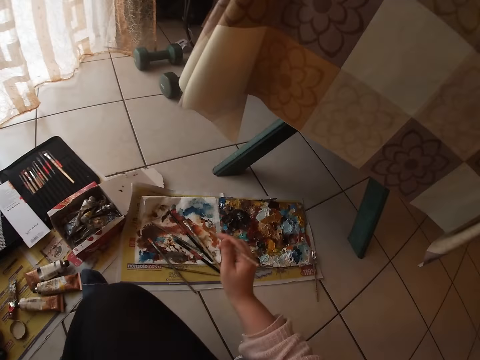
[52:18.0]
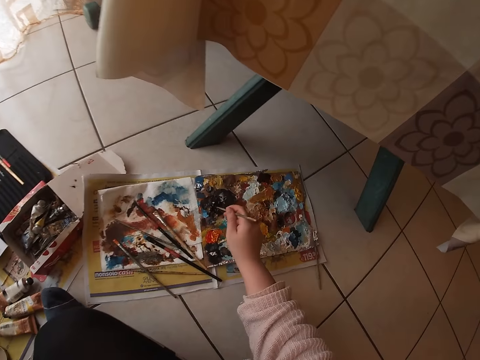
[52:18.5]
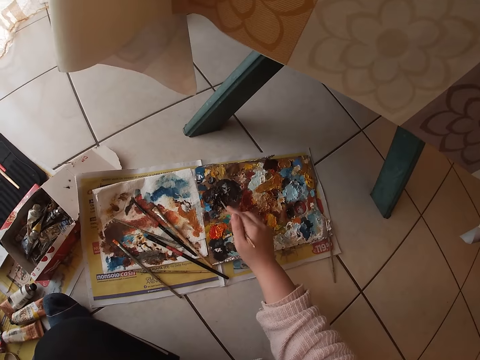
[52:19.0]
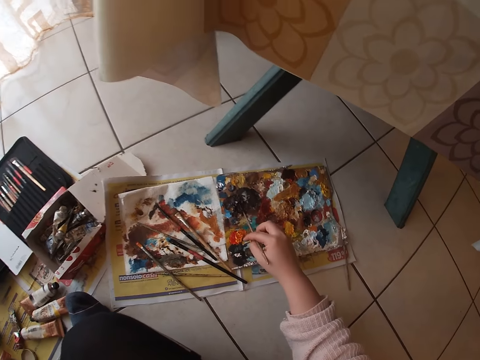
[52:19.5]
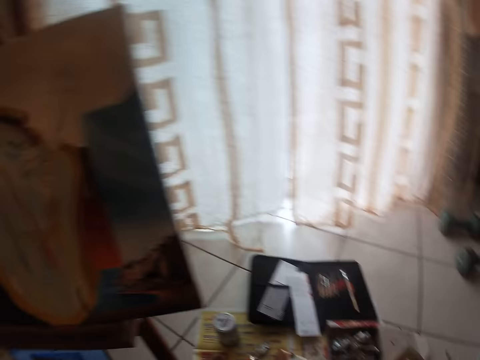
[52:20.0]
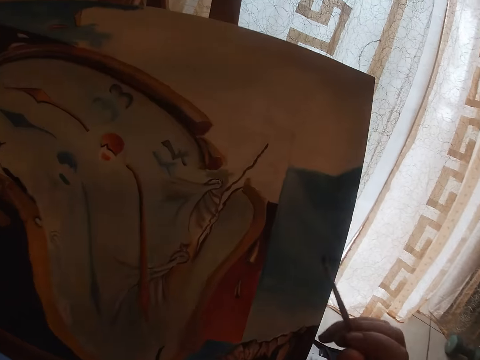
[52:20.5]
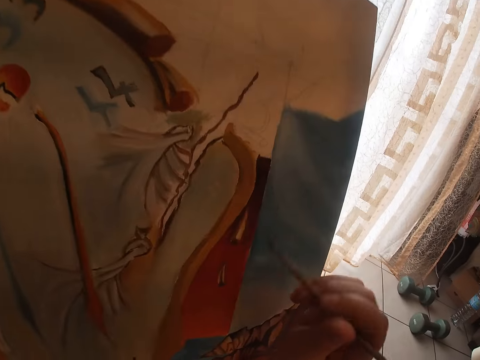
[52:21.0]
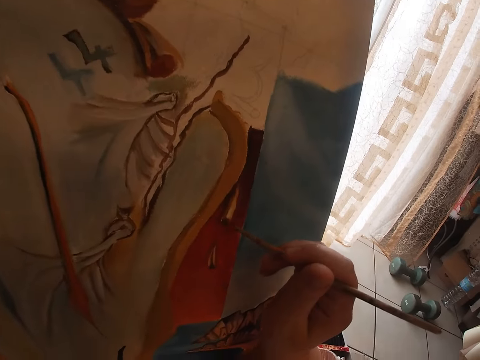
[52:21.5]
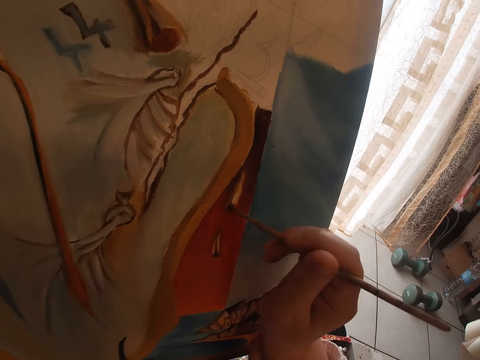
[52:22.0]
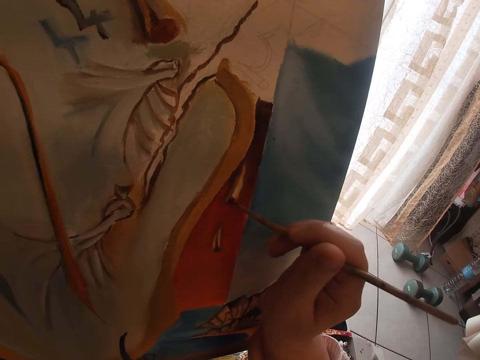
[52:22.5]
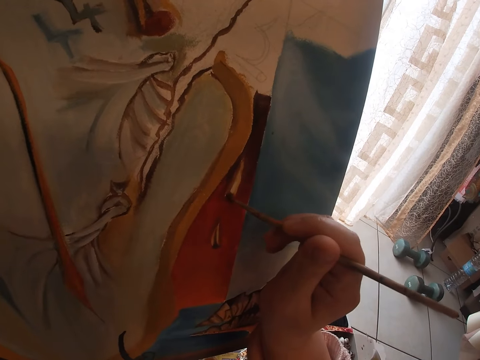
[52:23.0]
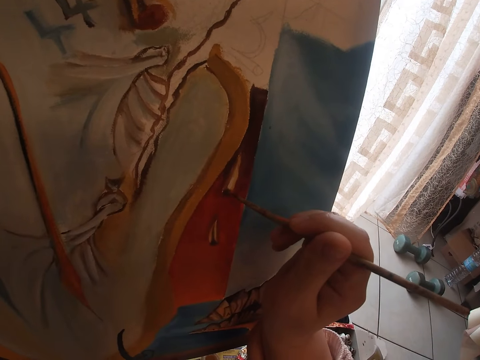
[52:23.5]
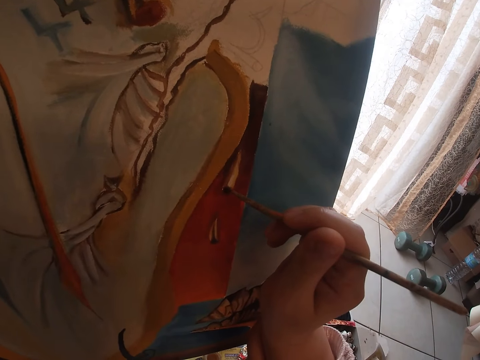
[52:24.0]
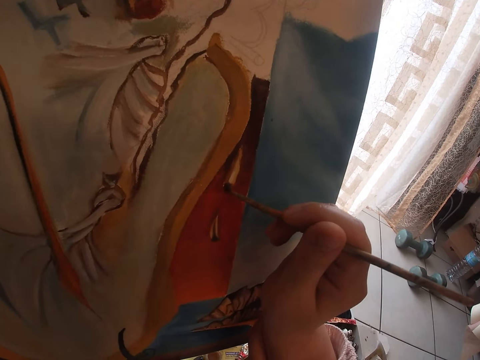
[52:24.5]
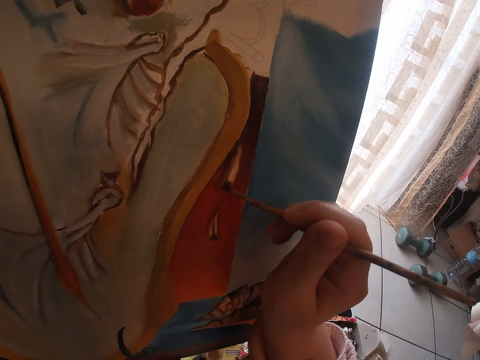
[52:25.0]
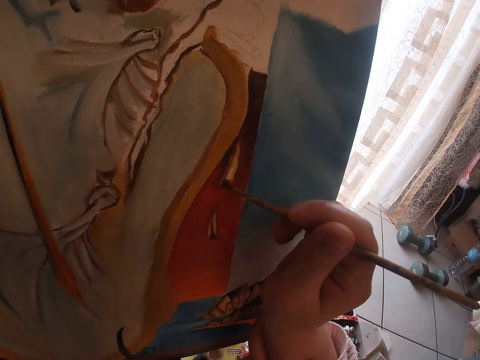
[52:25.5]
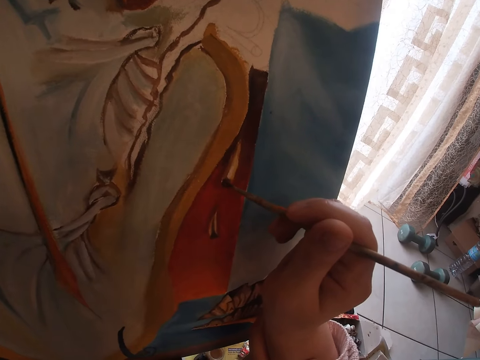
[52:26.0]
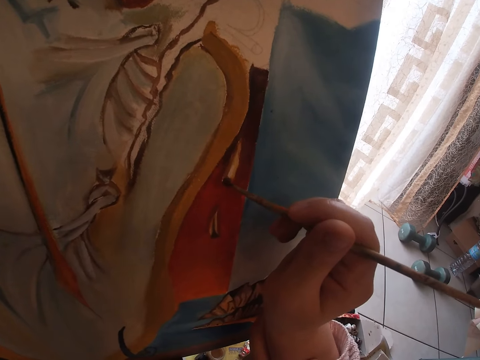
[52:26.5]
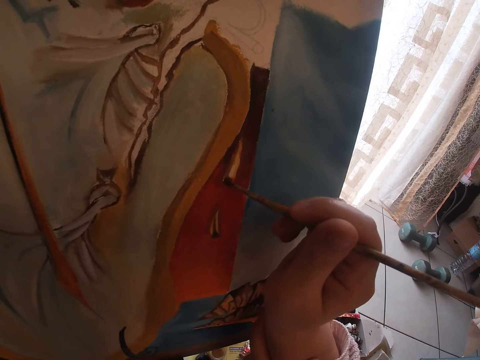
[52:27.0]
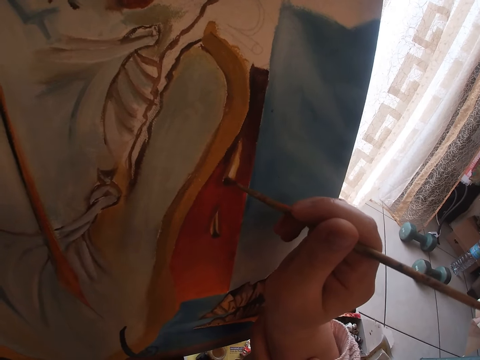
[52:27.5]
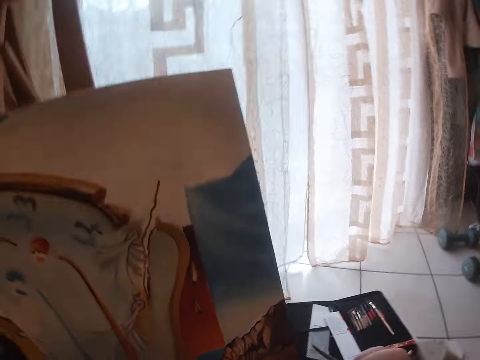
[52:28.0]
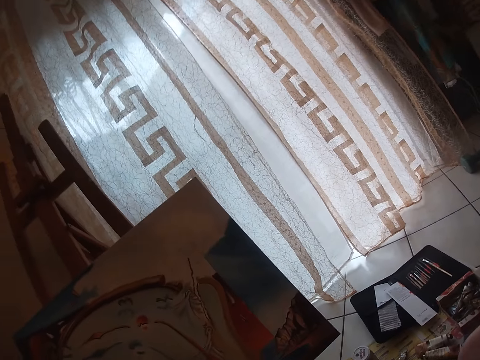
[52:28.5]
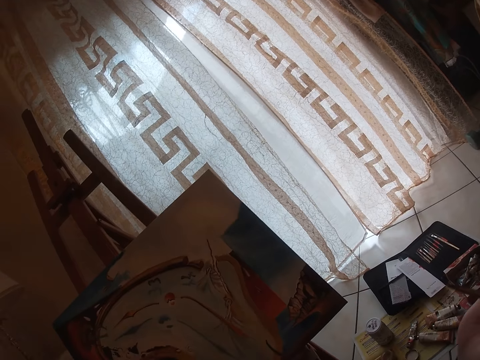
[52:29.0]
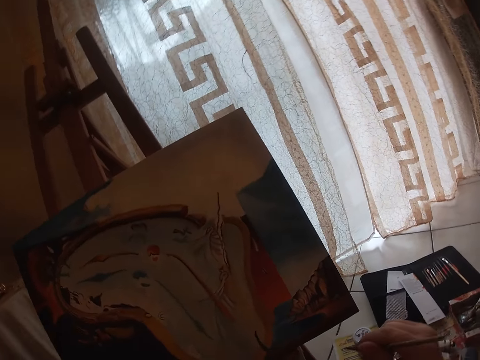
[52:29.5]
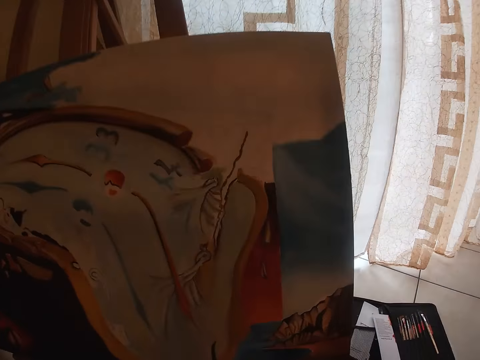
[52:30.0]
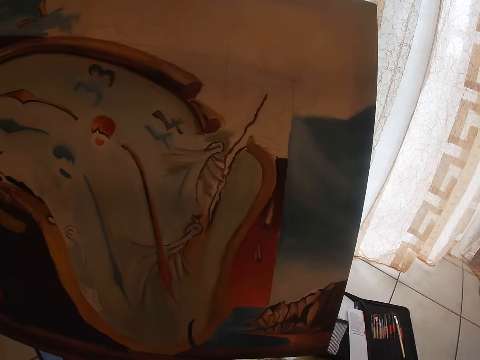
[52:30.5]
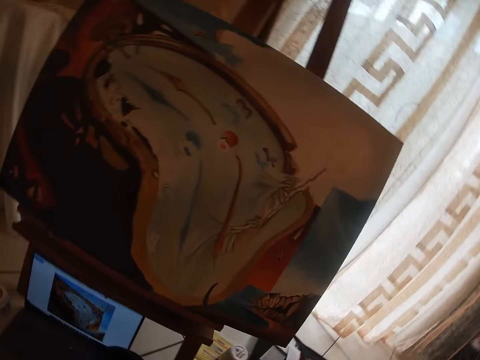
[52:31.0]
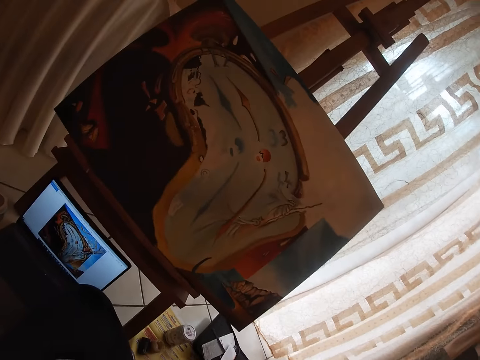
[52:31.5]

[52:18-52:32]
The camera wearer scoops paint from a paint palette with a paint brush. They paint a canvas with the second brown brush. They look around a room.

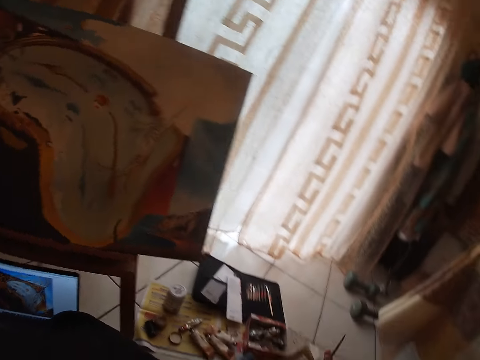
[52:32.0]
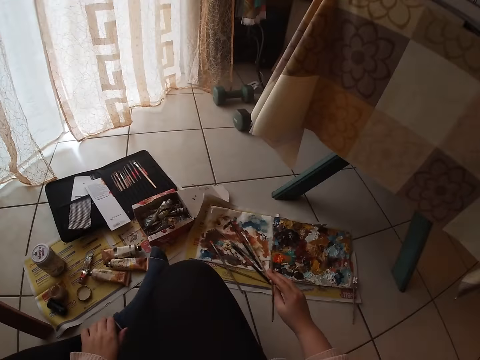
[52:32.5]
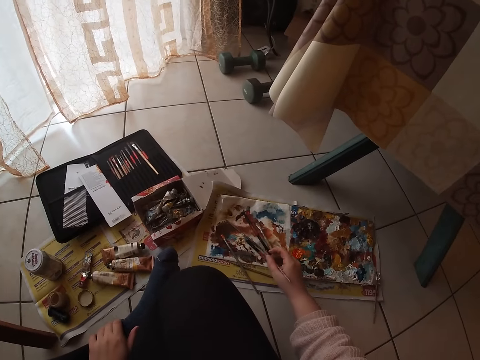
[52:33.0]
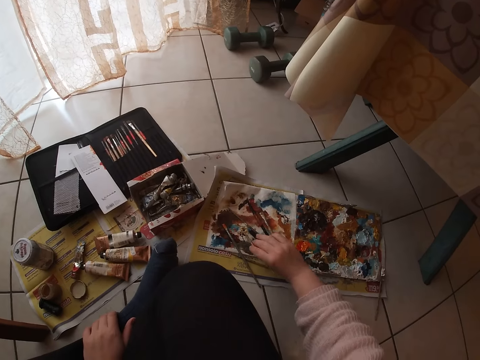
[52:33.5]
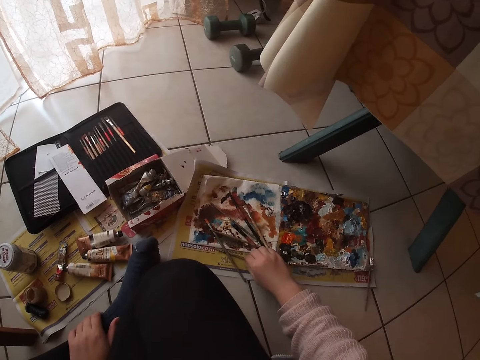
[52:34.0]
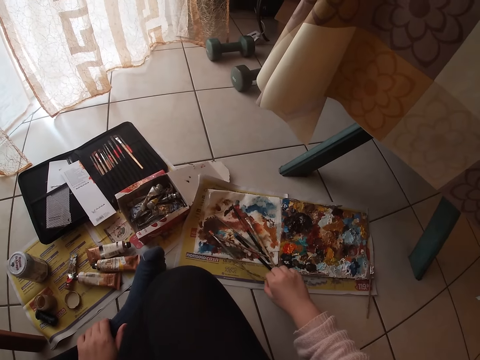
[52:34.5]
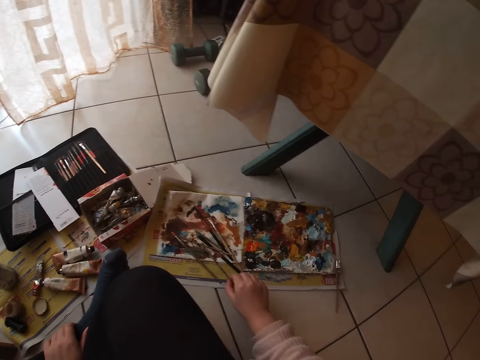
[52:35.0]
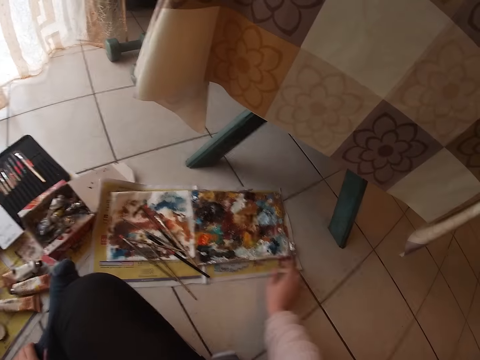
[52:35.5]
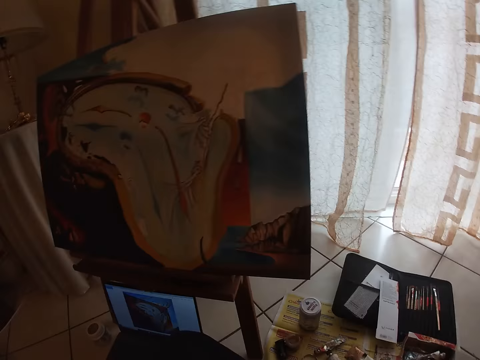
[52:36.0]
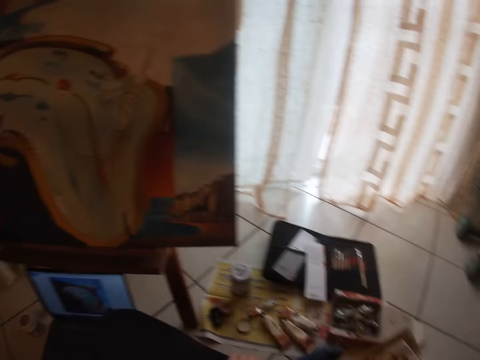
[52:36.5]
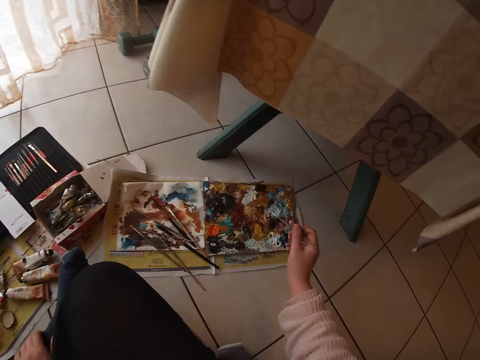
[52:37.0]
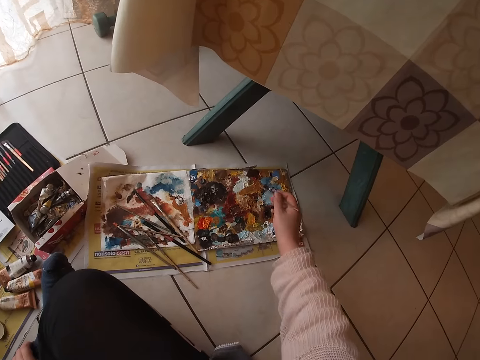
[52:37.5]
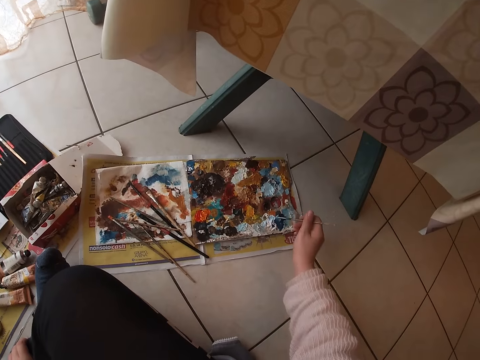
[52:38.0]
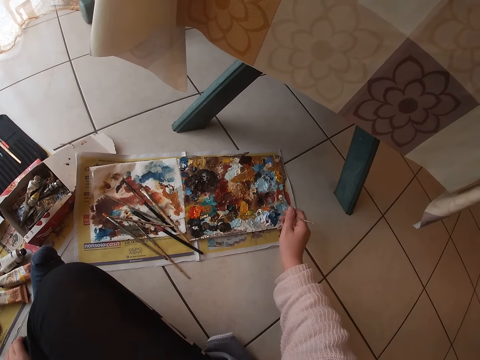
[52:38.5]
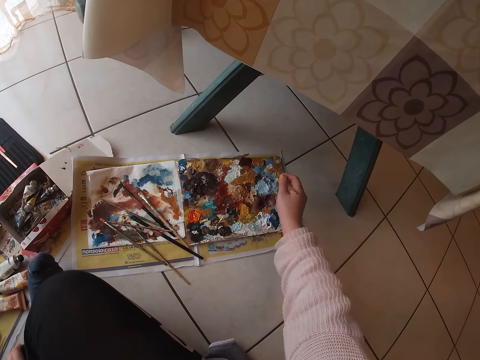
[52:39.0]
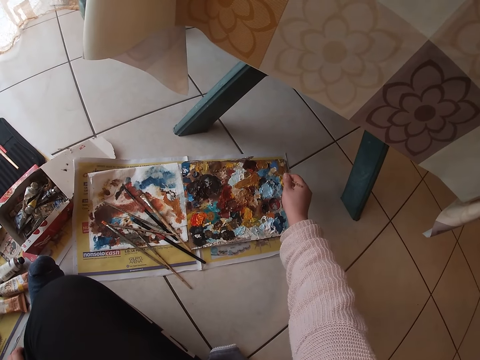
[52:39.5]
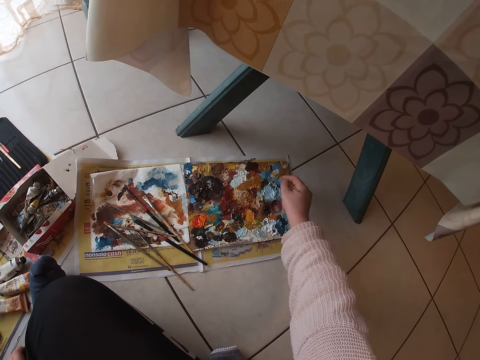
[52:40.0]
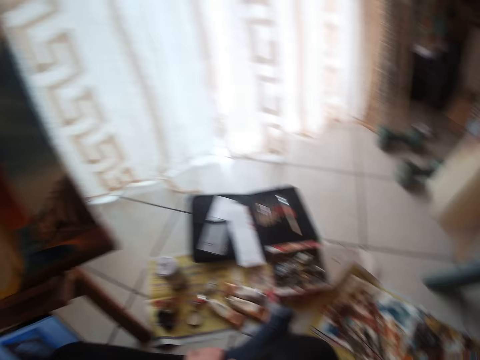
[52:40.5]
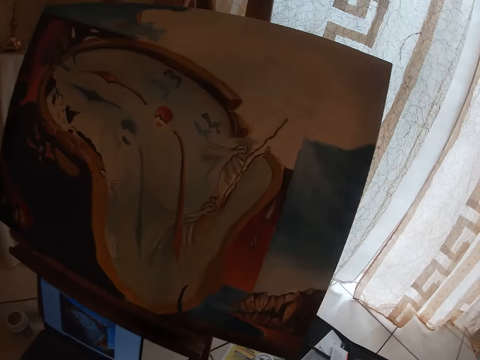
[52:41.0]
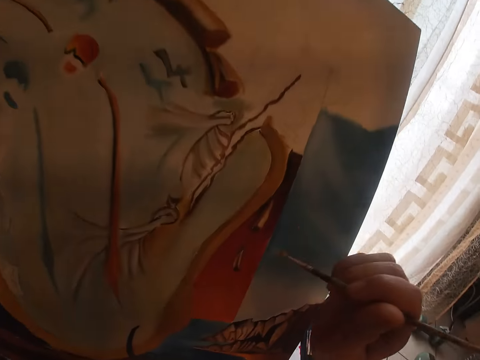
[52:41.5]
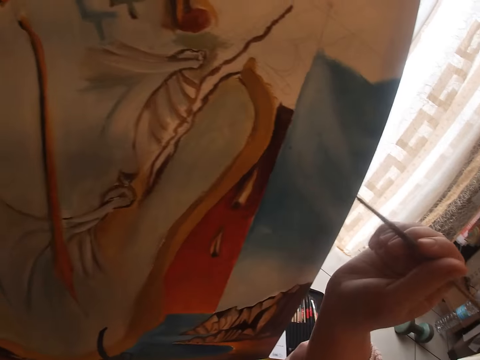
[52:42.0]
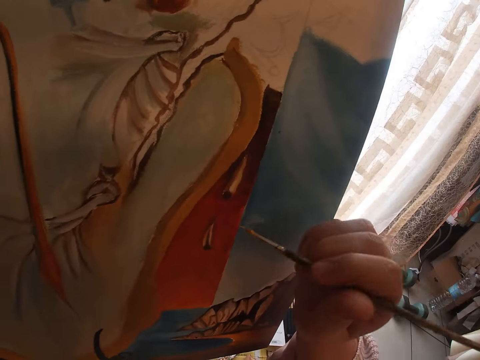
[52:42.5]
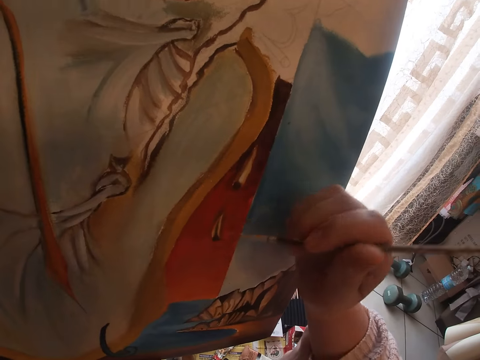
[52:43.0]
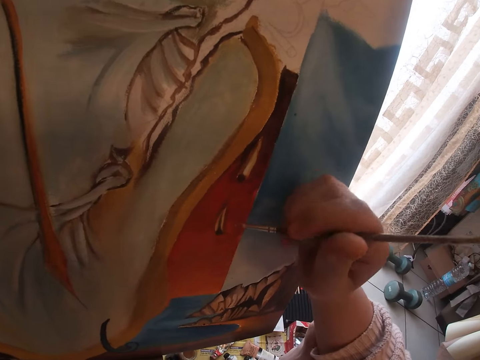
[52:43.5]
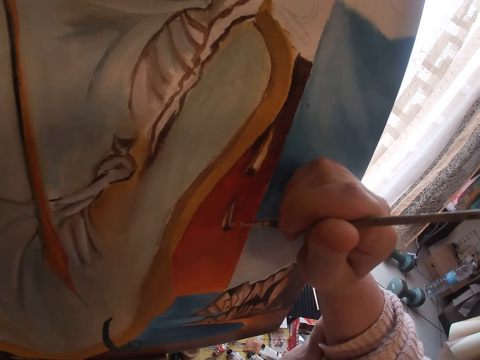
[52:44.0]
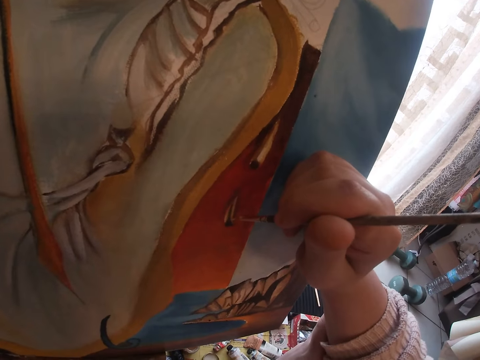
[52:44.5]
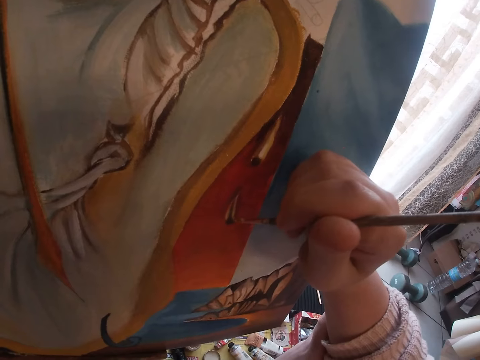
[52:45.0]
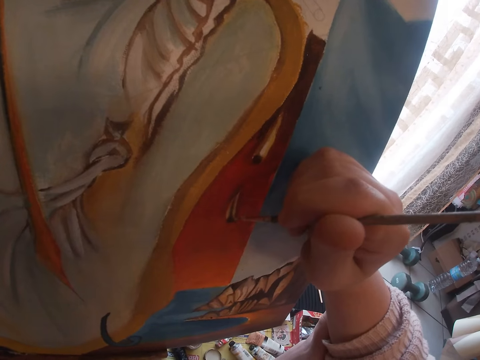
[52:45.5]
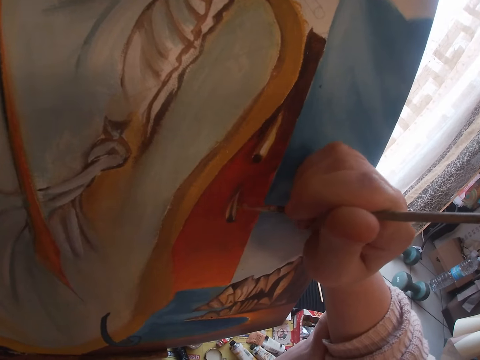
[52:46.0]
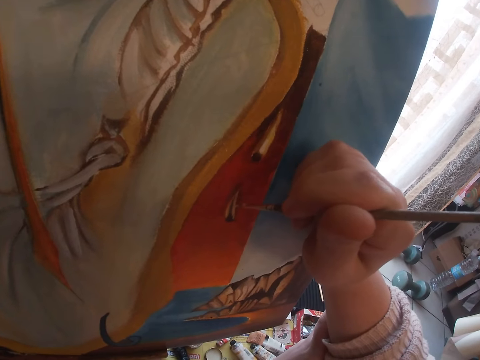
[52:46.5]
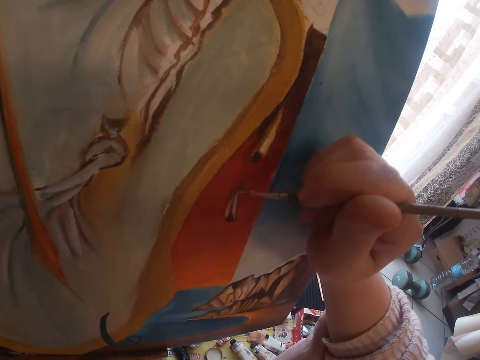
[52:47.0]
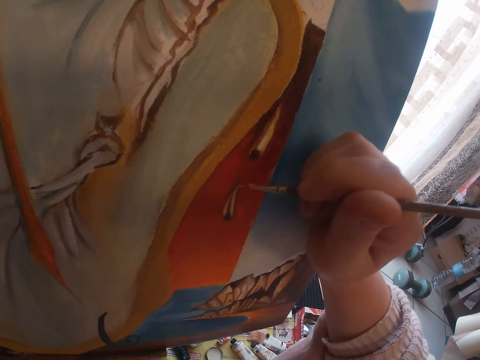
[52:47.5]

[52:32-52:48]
The camera wearer drops the second brown brush on a piece of paper on the floor. They pick up a paint brush from the piece of paper on the floor. They scoop paint from a paint palette with the paint brush. They touch the paint with a black brush. They paint a canvas with the black brush.
